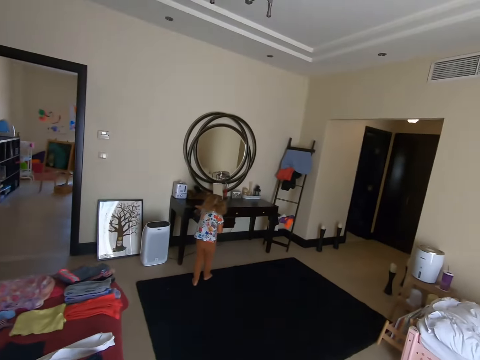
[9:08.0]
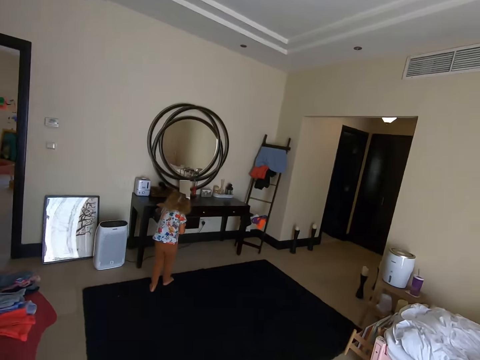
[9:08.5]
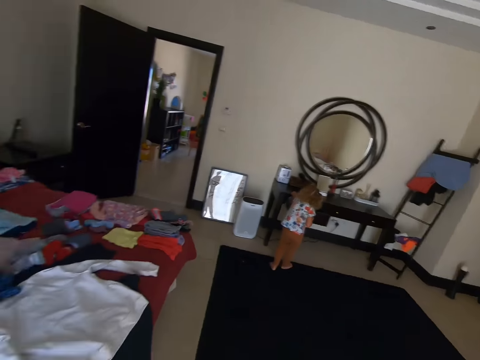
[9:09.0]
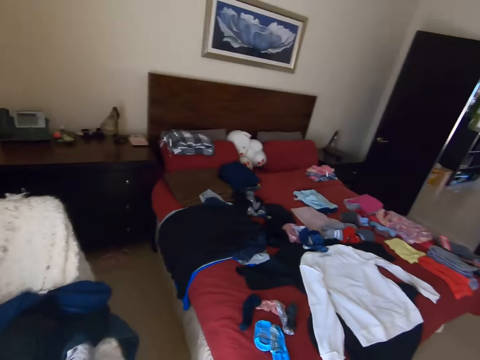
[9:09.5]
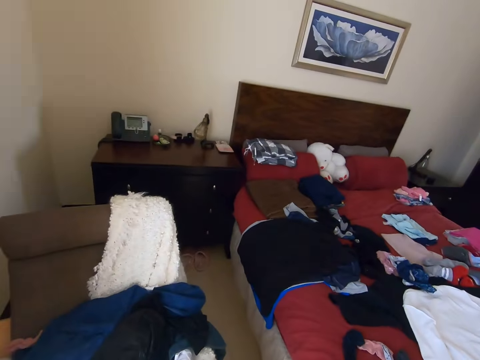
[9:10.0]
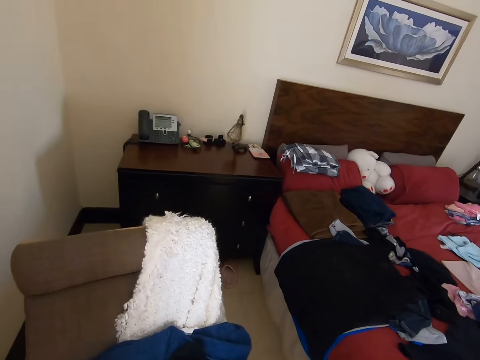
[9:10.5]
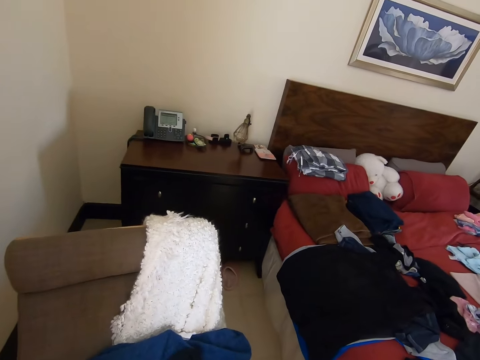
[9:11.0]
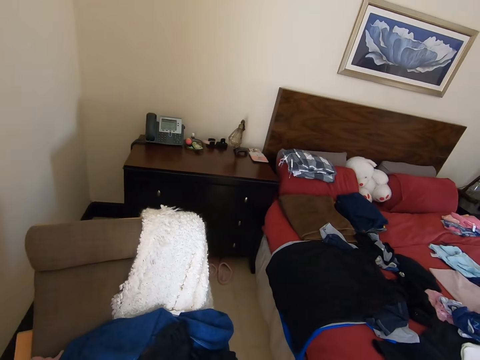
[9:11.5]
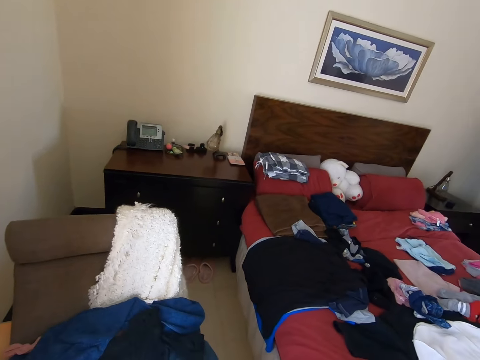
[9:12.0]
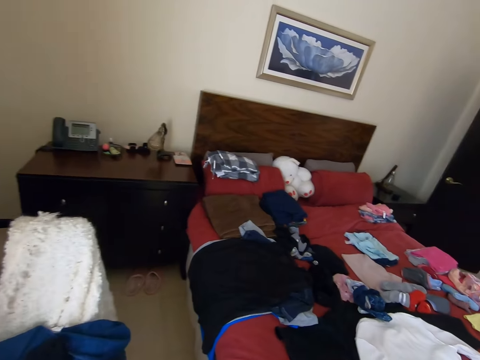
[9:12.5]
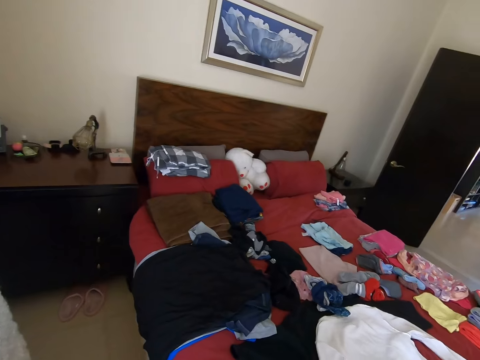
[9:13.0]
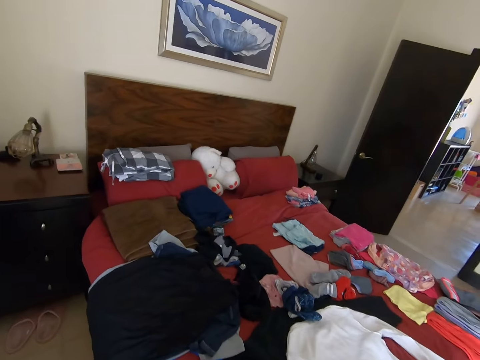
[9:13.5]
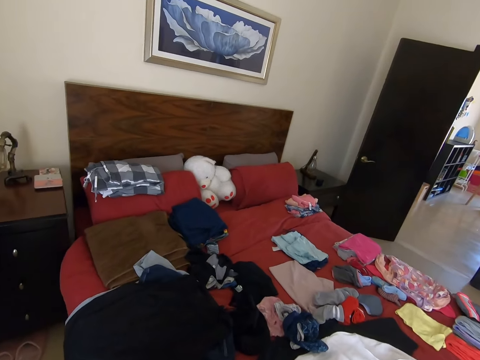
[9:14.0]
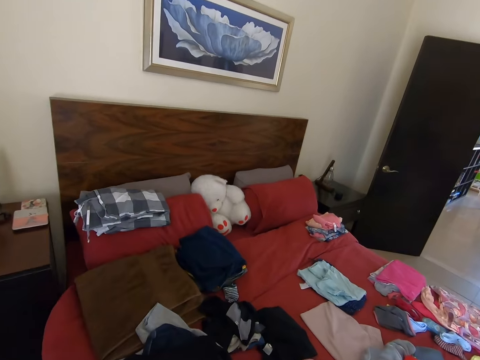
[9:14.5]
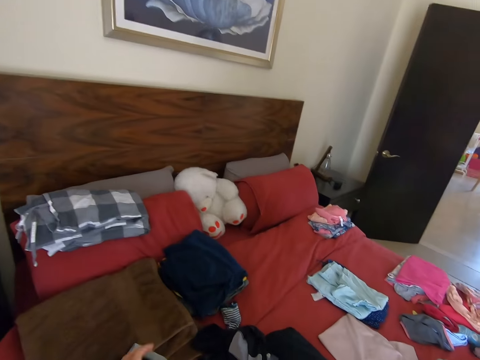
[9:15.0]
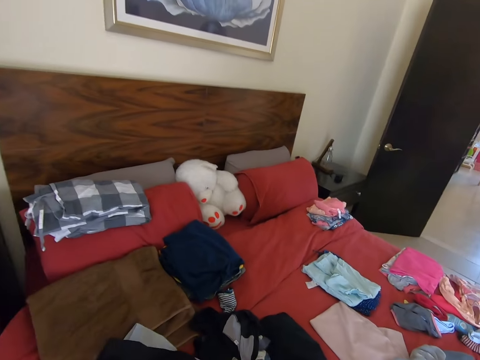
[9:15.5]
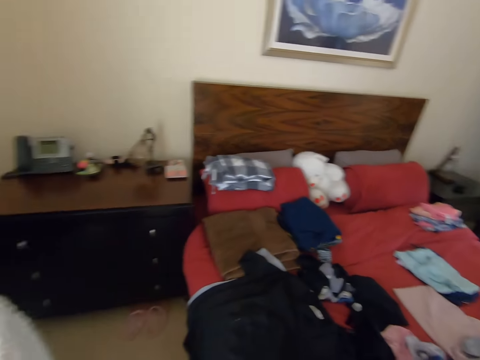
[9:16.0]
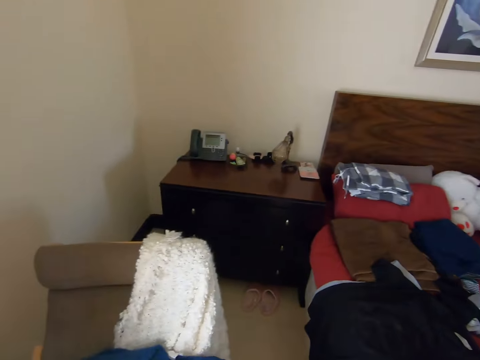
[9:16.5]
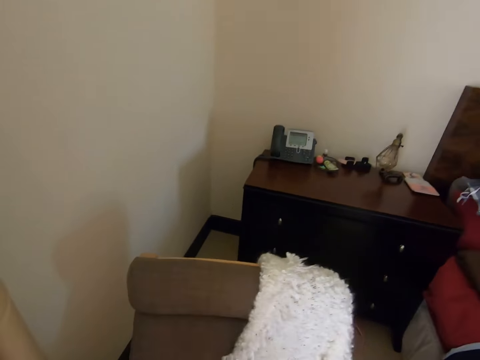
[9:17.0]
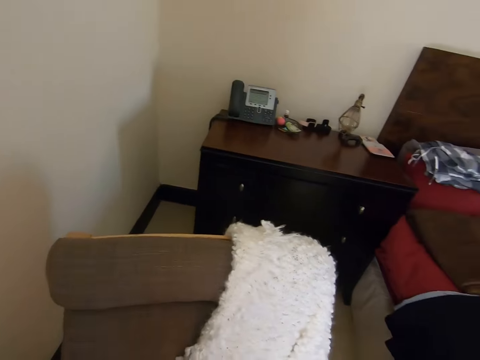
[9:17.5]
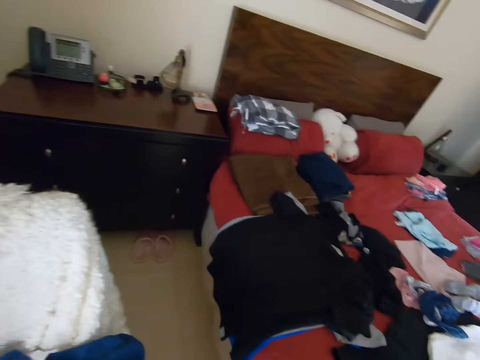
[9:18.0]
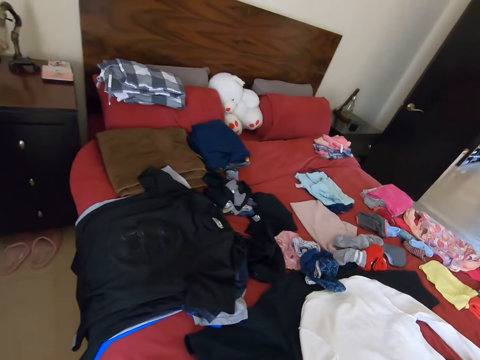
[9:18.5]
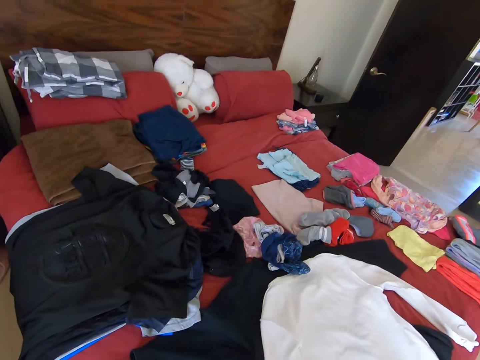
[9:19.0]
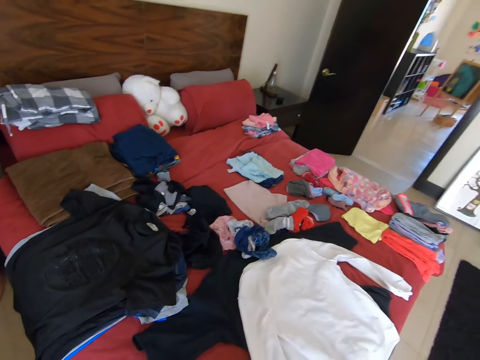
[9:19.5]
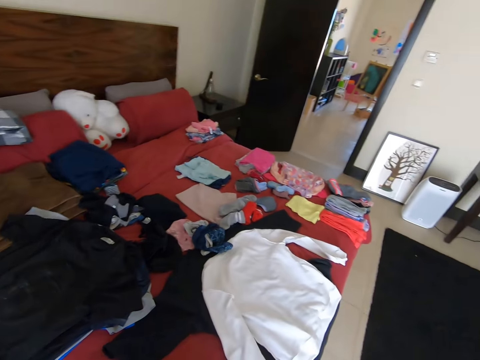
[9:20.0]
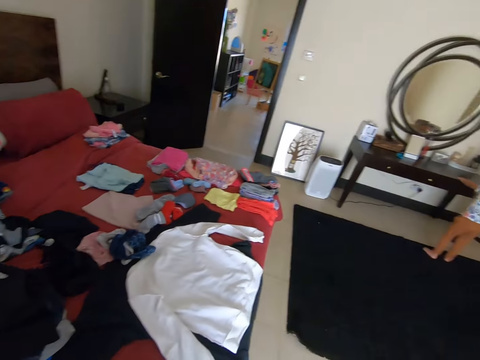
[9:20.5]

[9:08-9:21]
The camera wearer walks forward. They converse. They look around. They turn back. They pick up a cloth. They walk forward. They turn around. They look around.

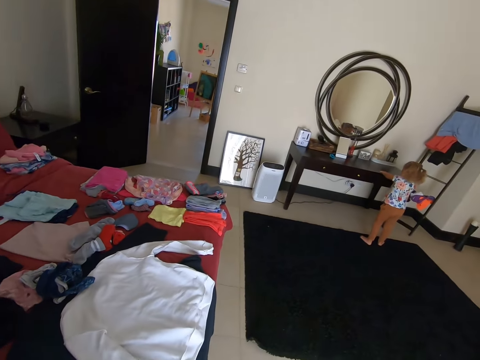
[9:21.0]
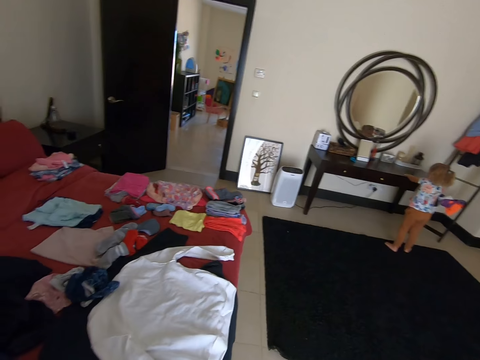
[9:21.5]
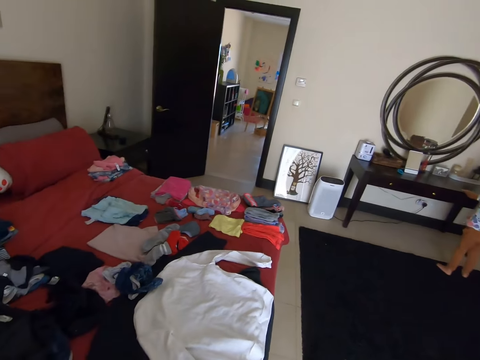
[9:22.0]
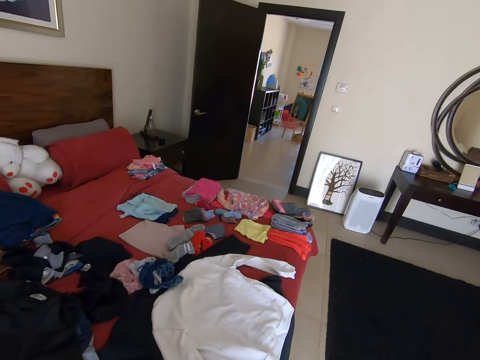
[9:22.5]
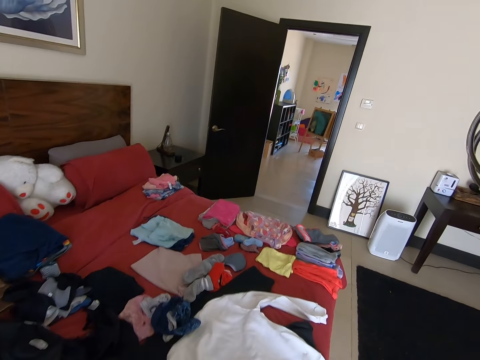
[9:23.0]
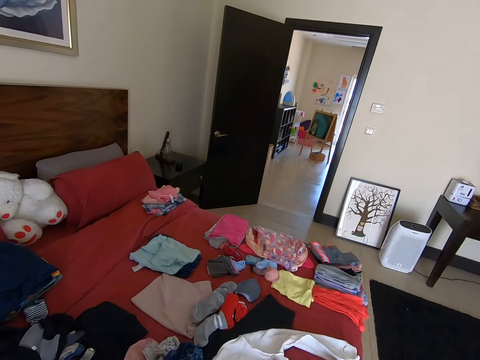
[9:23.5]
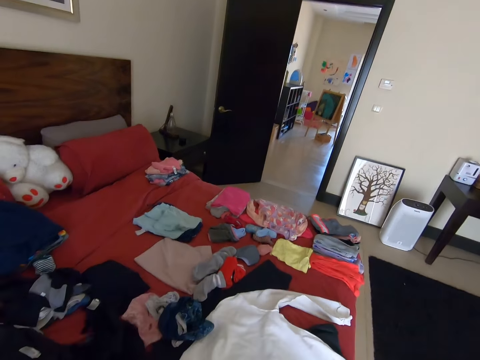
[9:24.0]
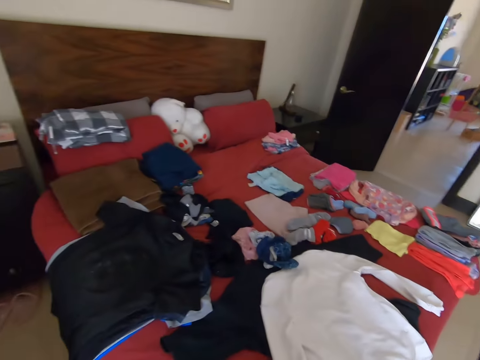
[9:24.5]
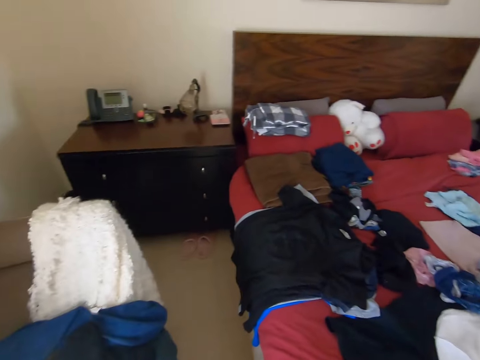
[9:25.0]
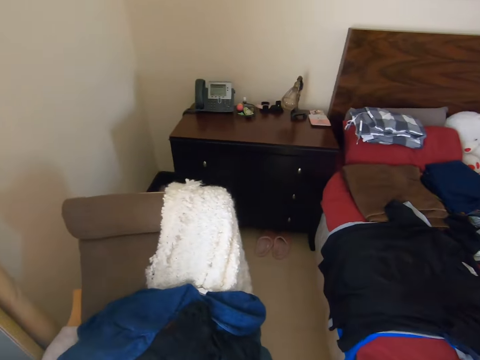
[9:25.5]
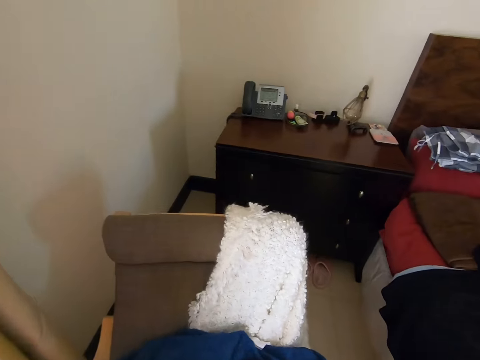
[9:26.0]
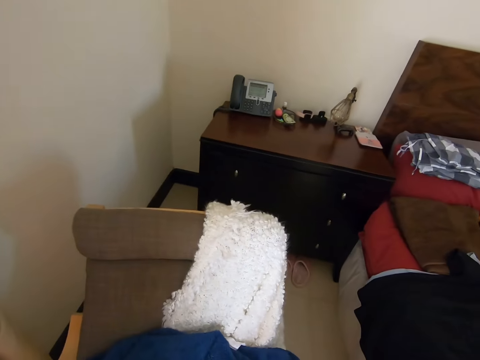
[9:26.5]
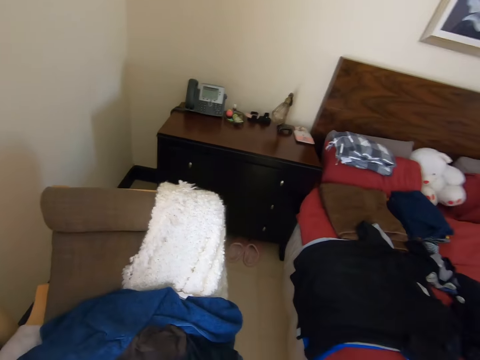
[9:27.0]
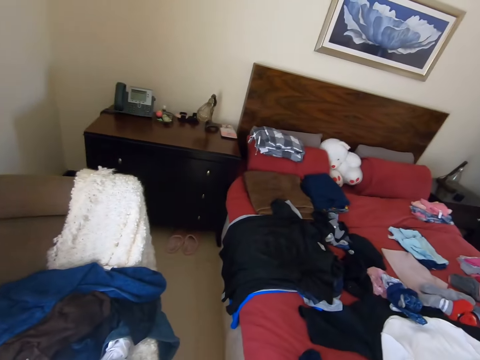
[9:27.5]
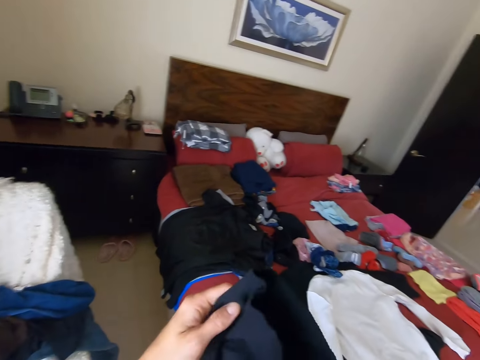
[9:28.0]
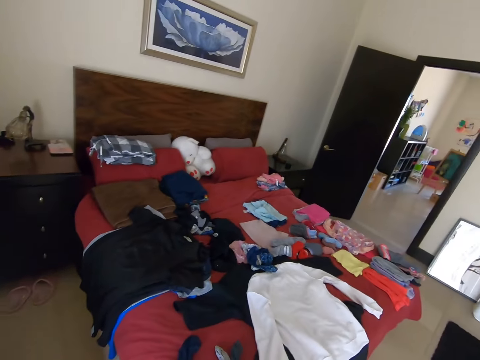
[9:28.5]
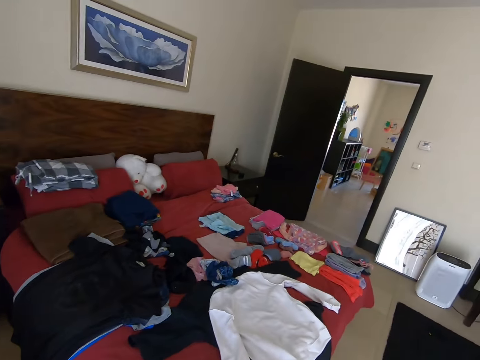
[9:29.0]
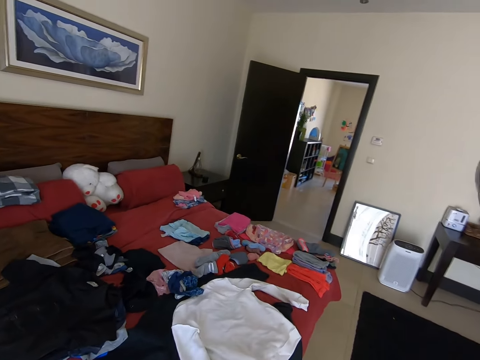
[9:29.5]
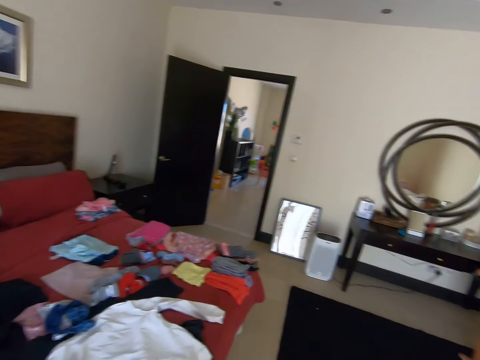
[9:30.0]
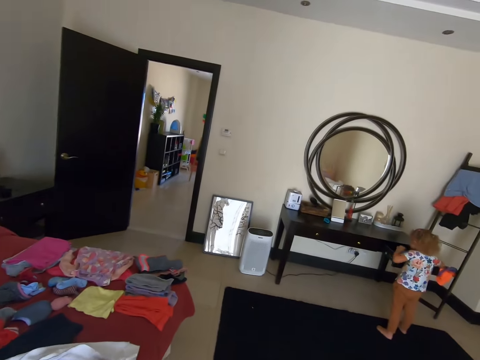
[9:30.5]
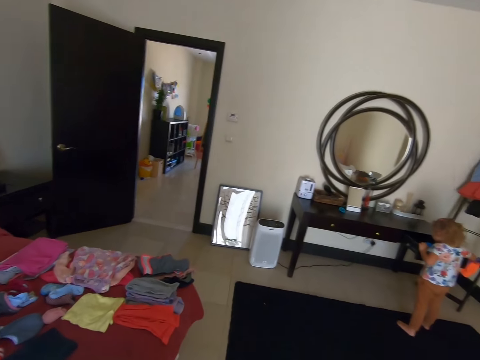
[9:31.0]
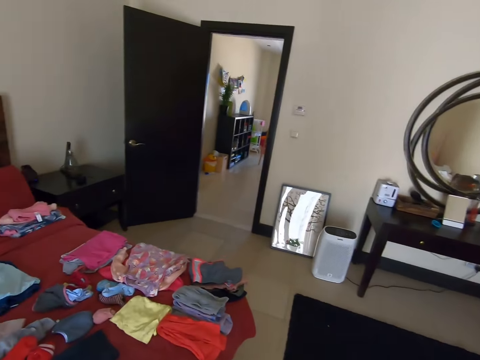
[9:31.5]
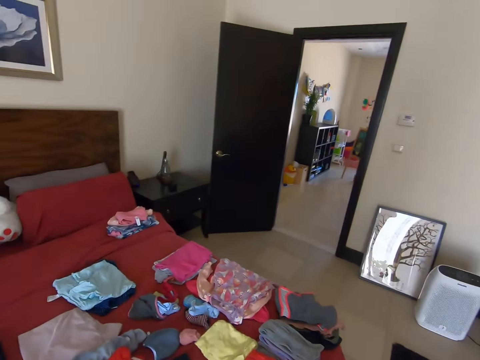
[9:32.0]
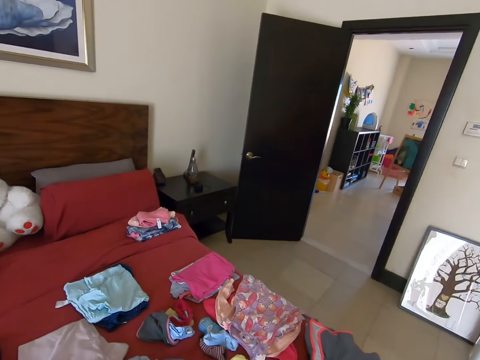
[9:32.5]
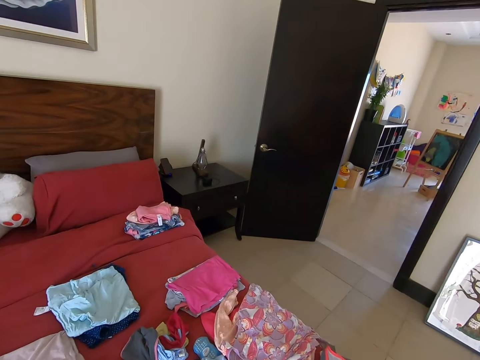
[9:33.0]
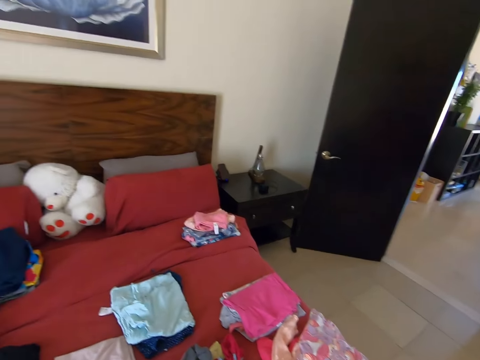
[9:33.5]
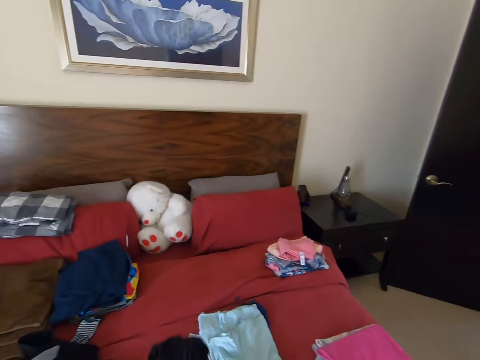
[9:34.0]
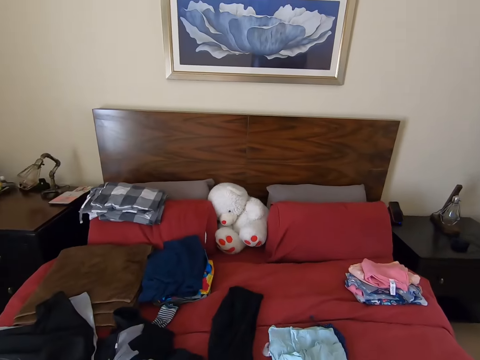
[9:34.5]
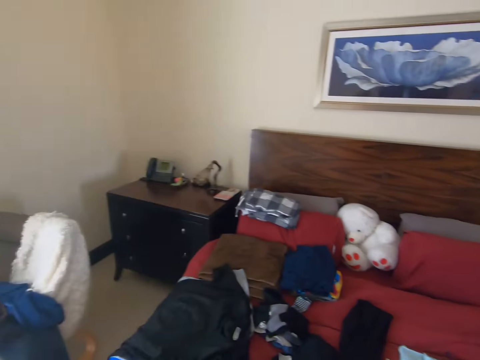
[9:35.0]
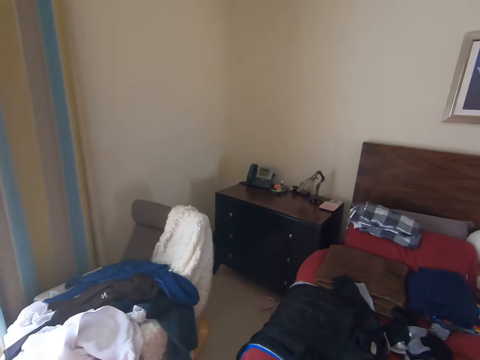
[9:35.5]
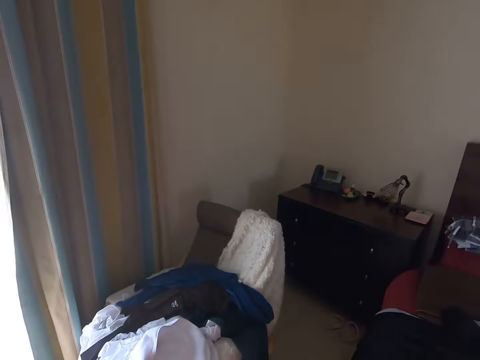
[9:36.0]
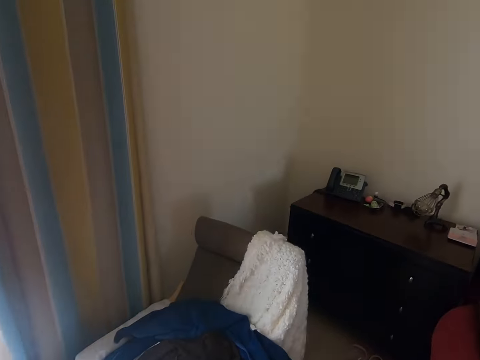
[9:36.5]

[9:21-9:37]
A man stands again. The camera wearer turns around. They throw socks on the bed. They do something. They hold a cloth. They converse with the man and walk in the room. They turn around. They hold the cloth. They throw the cloth on the bed. They converse with the man. They converse with the man again. They walk in the room. They turn around.
